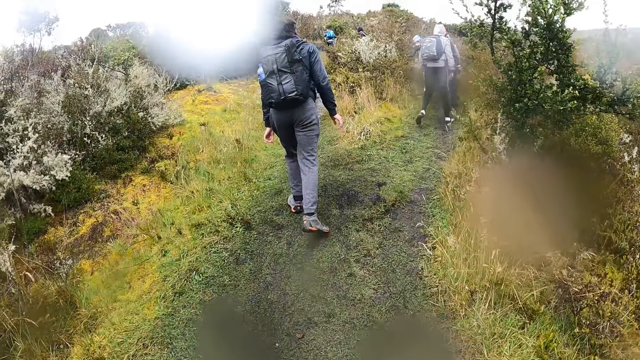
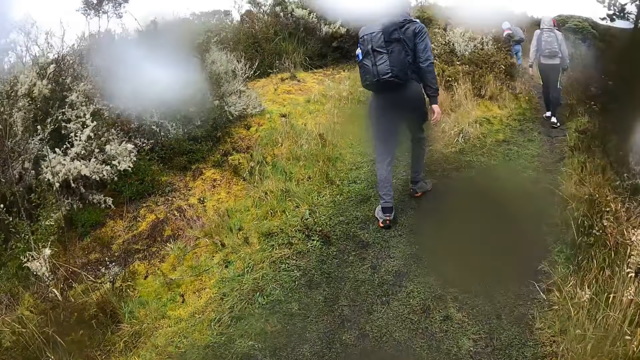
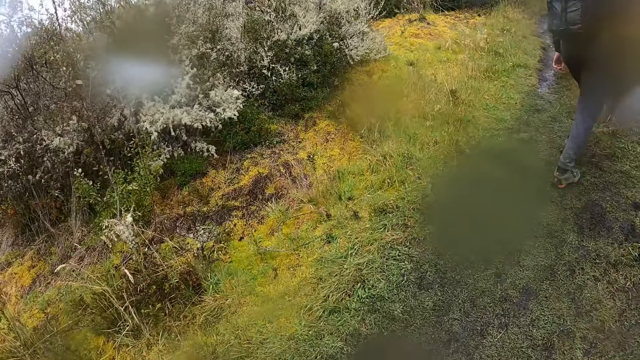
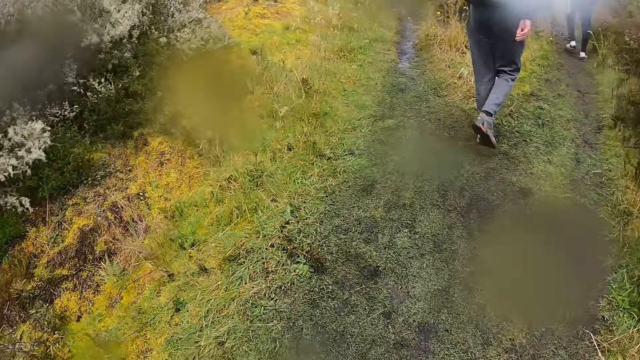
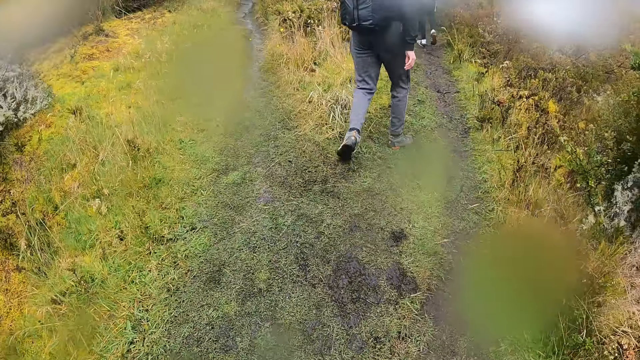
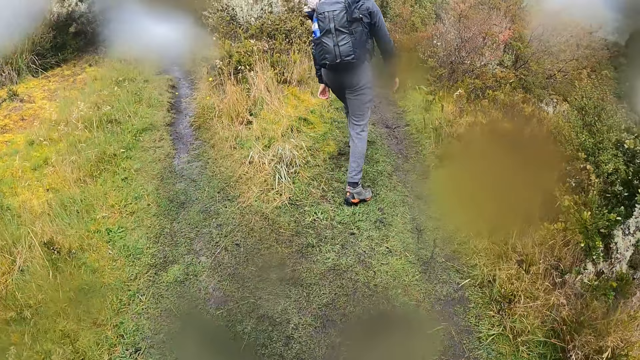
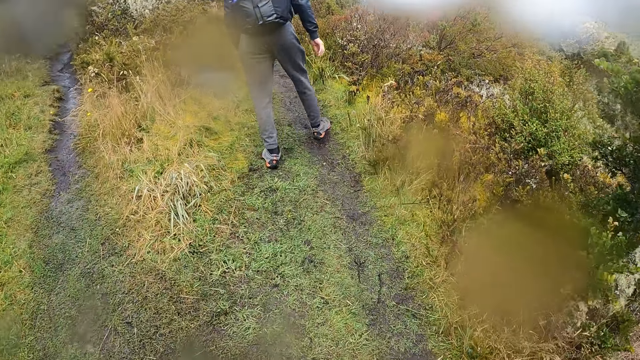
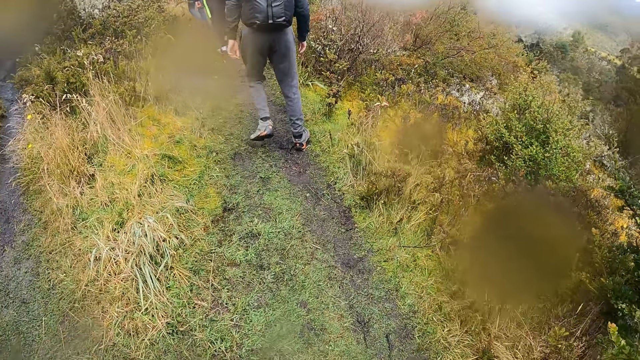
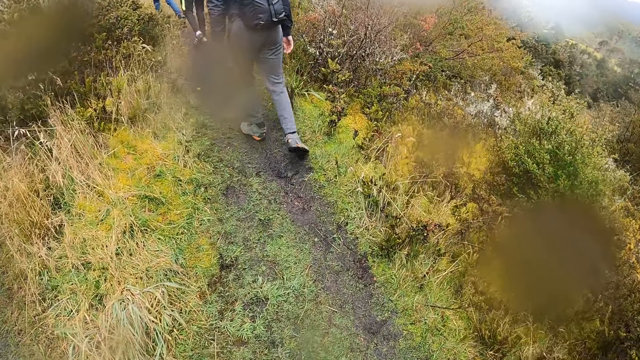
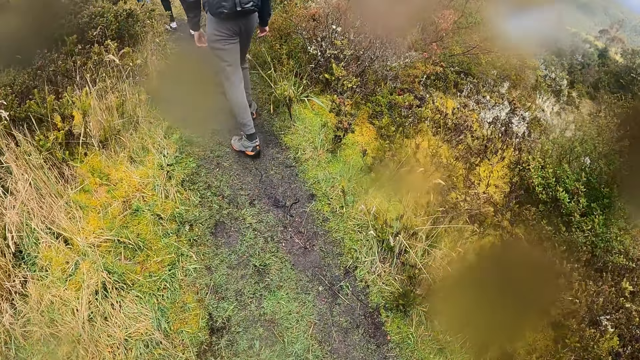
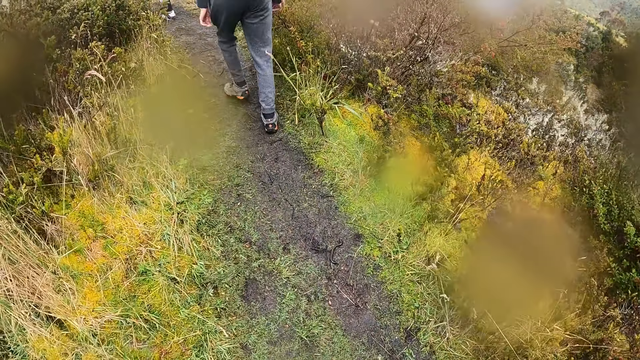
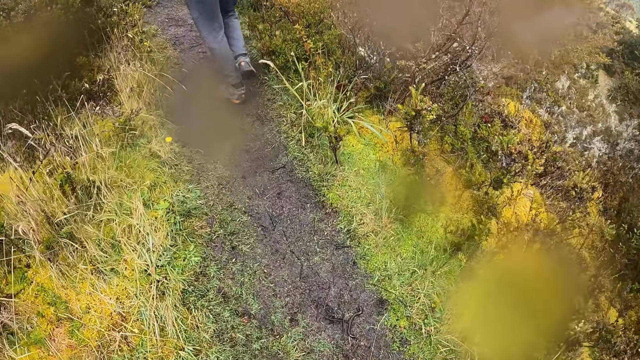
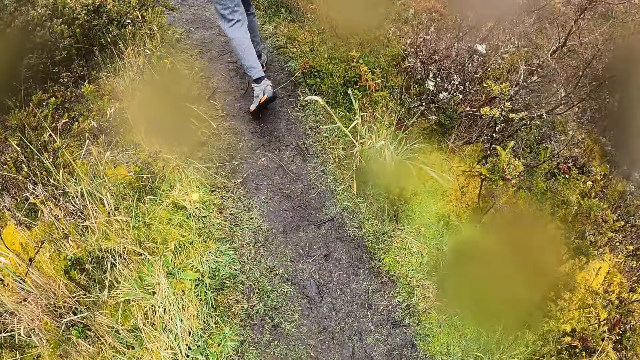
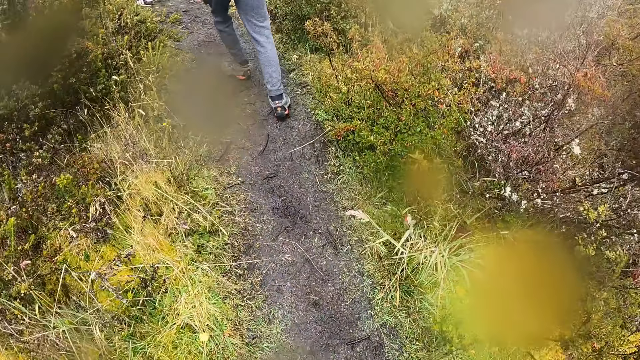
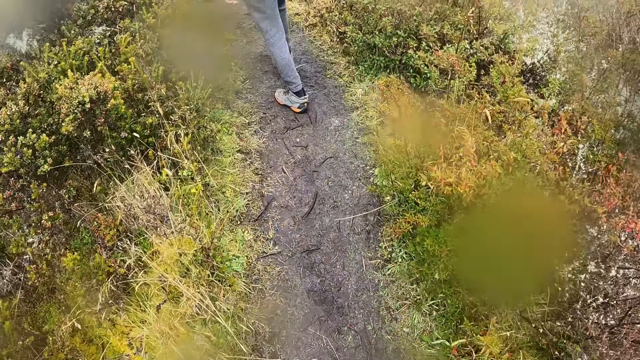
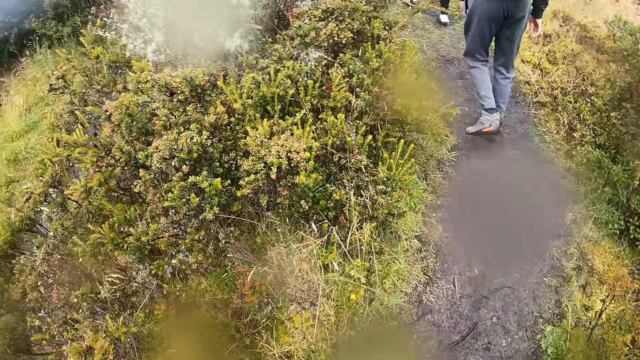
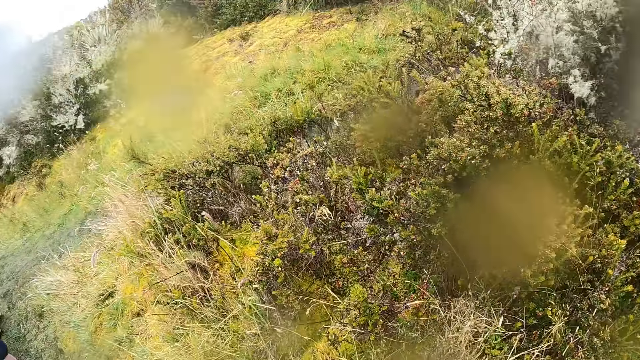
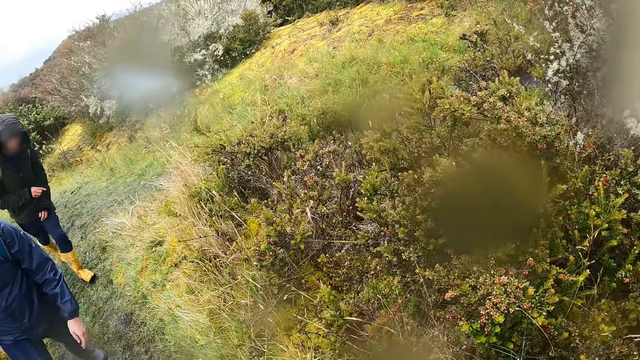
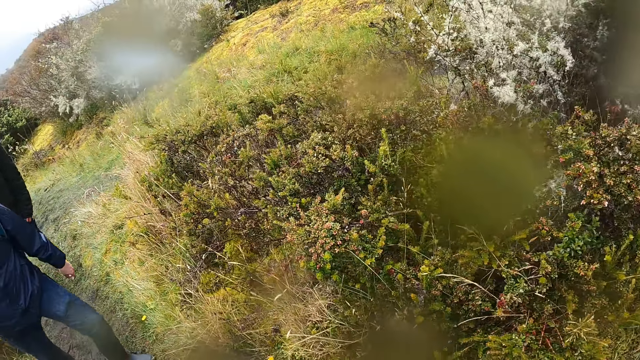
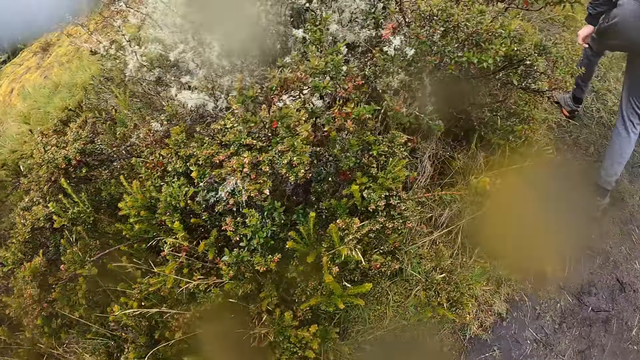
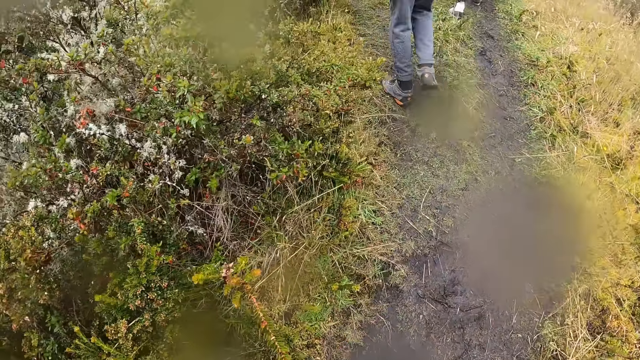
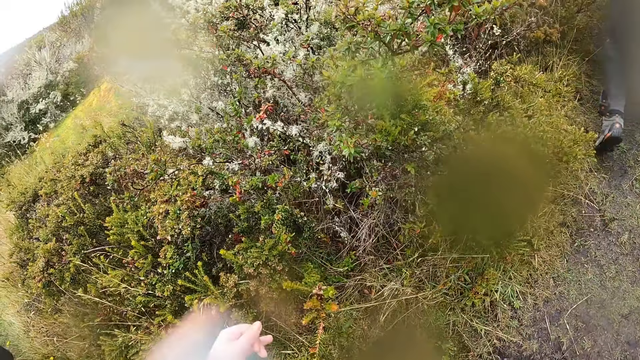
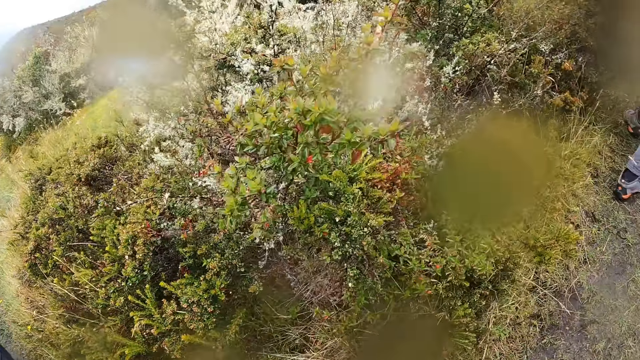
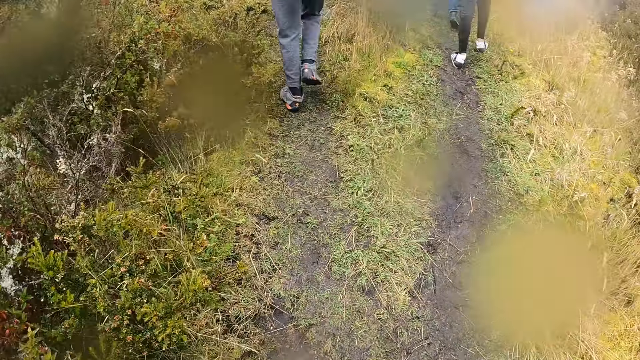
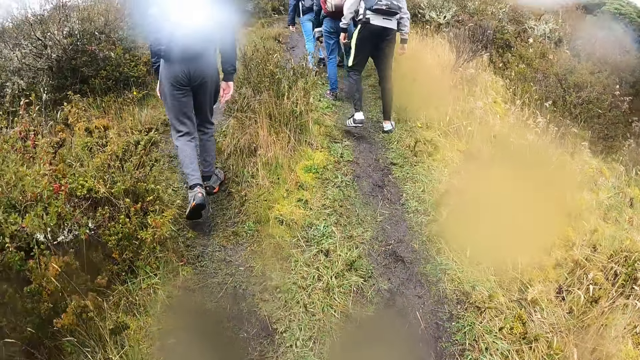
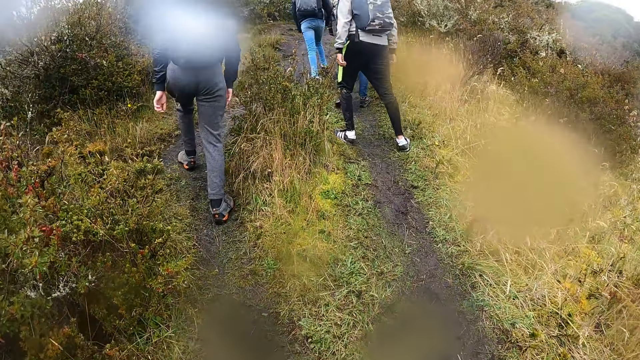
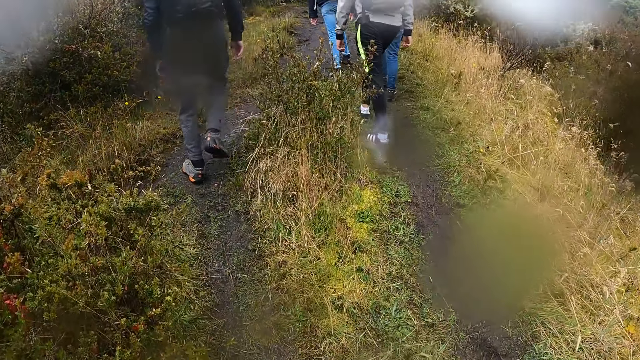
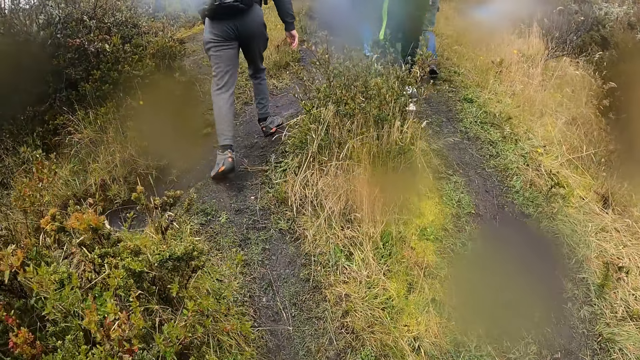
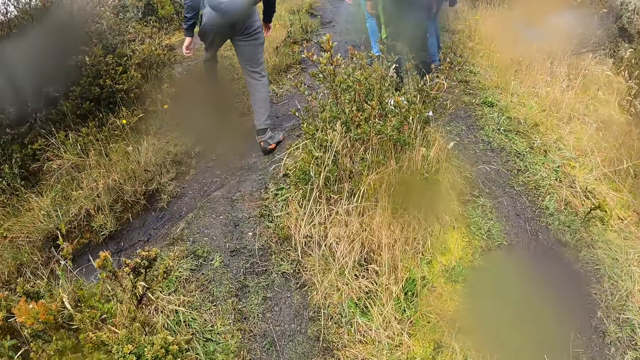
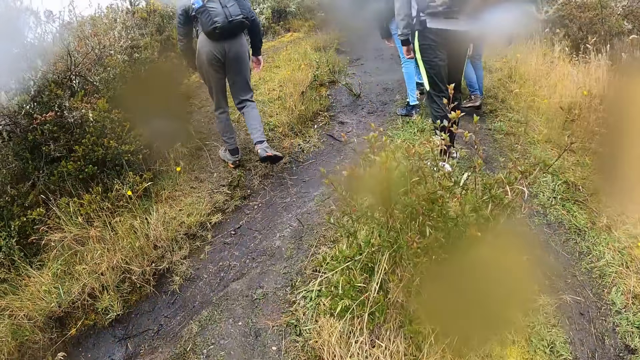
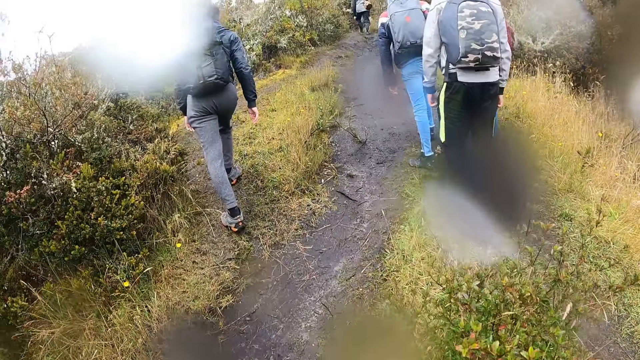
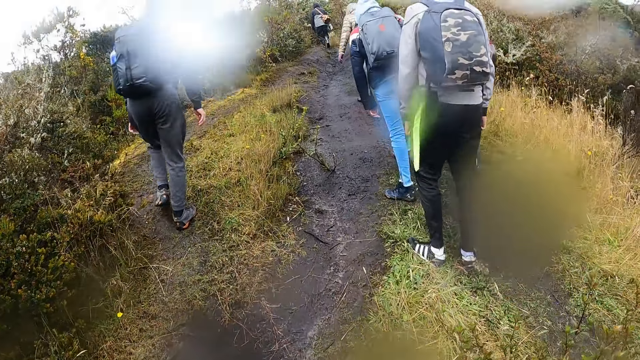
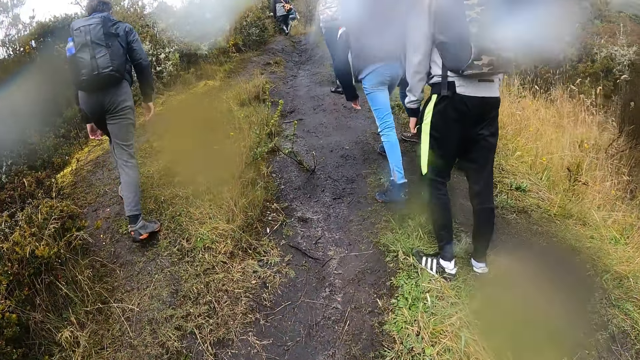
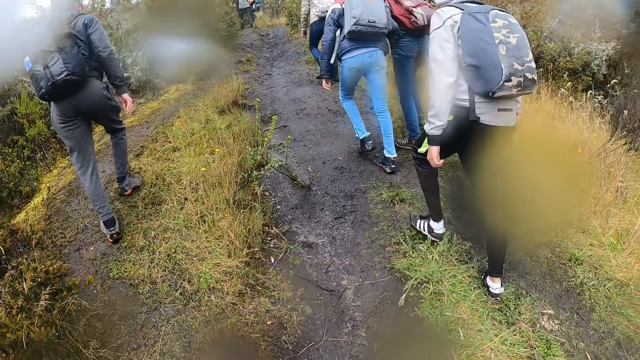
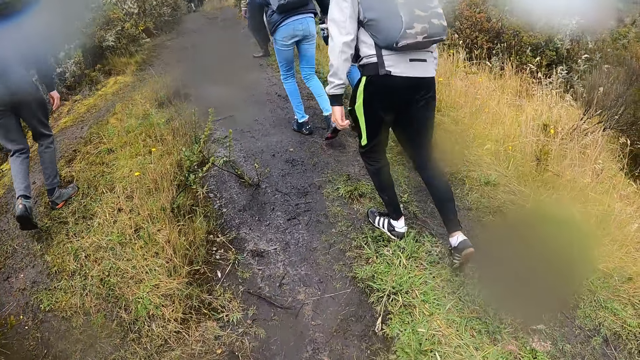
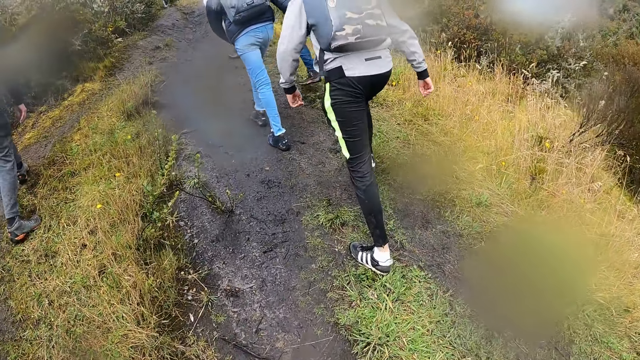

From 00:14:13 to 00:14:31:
A man walks. The camera wearer looks around. Another man walks. A third man walks. The first man walks. The second man walks.

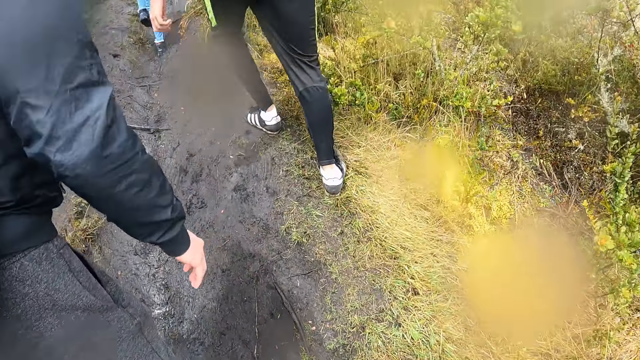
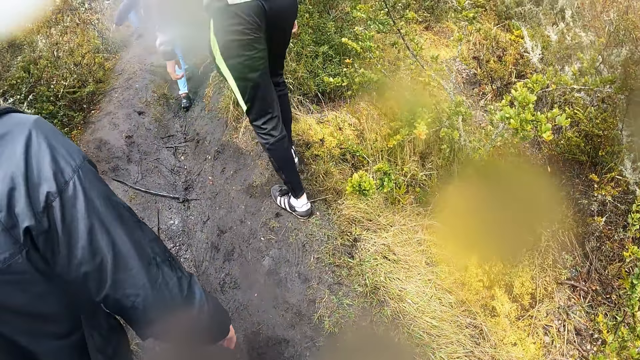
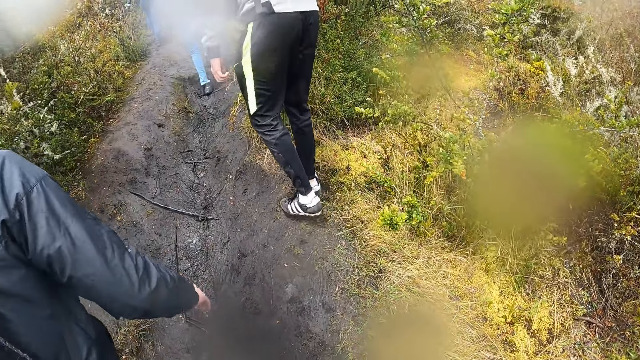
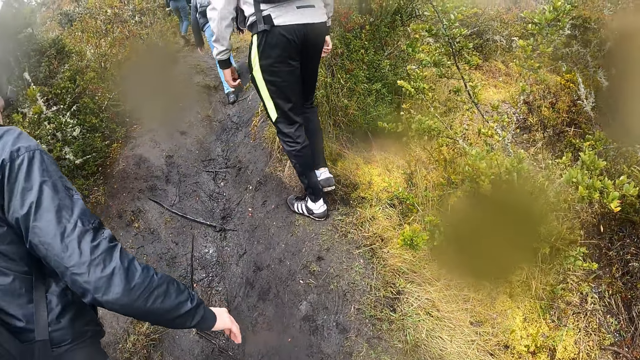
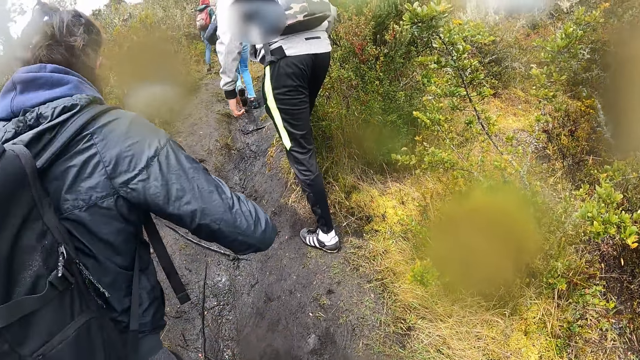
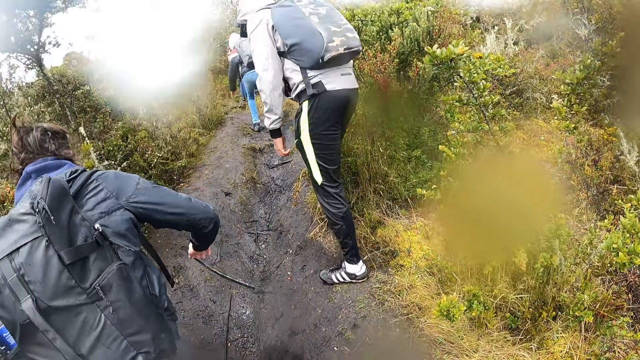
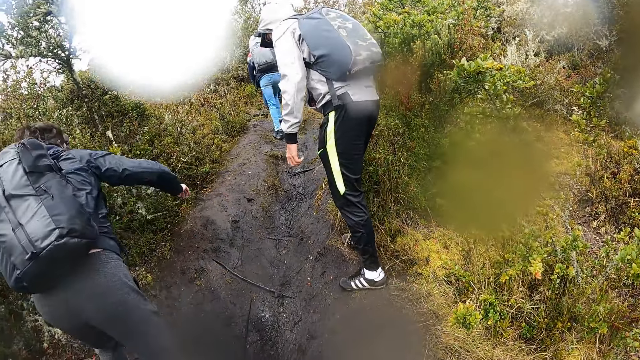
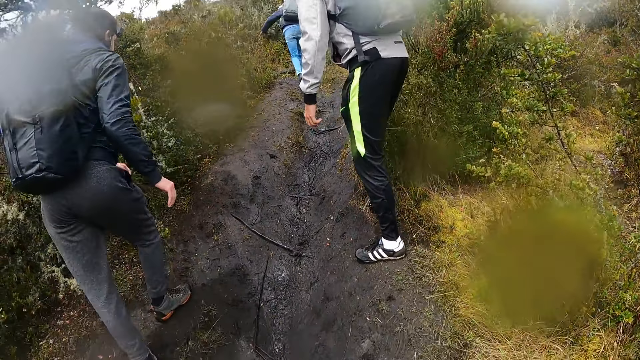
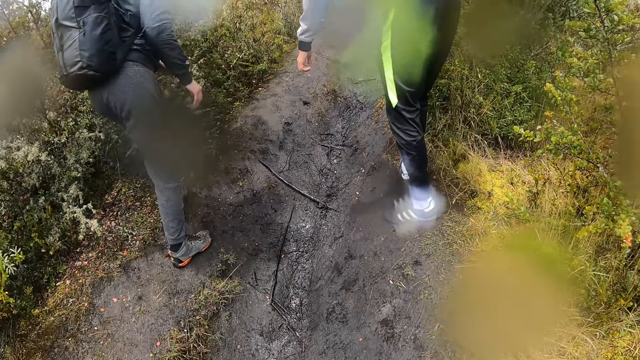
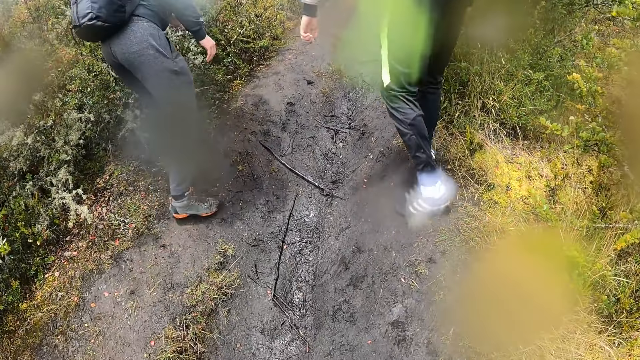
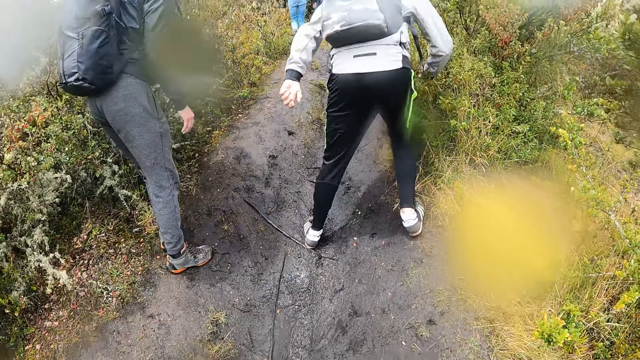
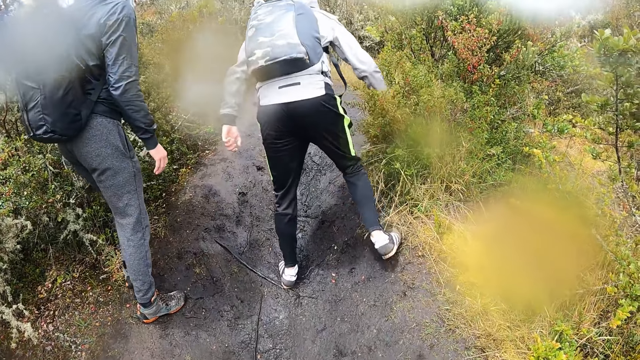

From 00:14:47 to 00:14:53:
A man walks.
